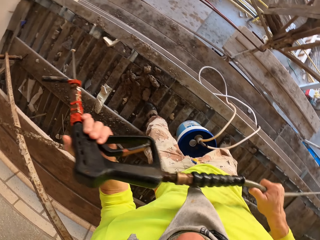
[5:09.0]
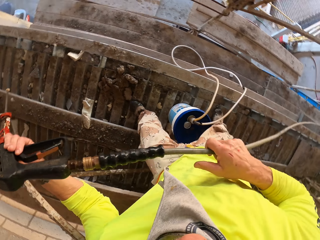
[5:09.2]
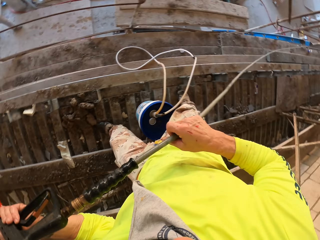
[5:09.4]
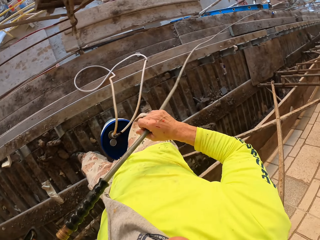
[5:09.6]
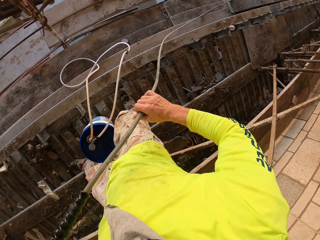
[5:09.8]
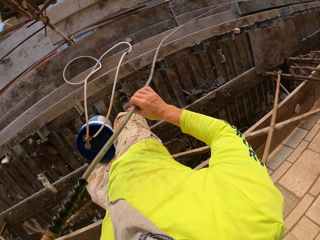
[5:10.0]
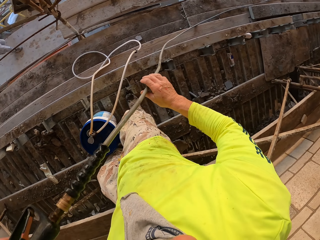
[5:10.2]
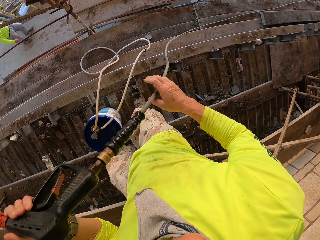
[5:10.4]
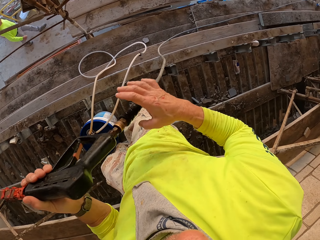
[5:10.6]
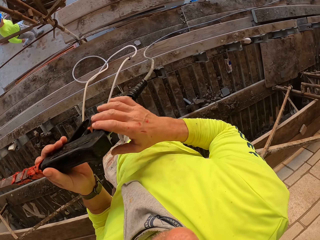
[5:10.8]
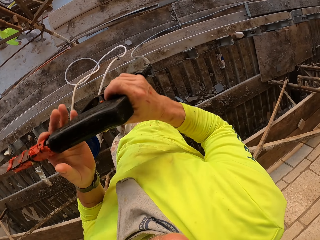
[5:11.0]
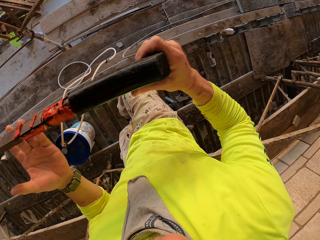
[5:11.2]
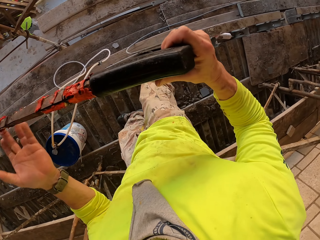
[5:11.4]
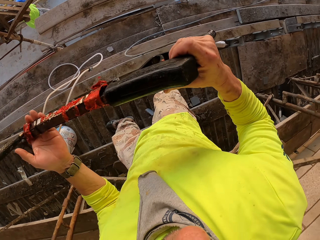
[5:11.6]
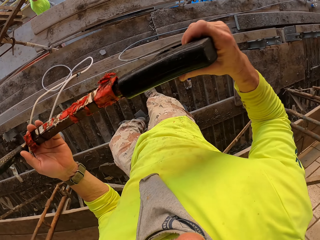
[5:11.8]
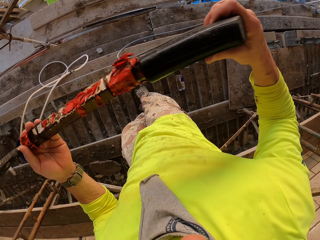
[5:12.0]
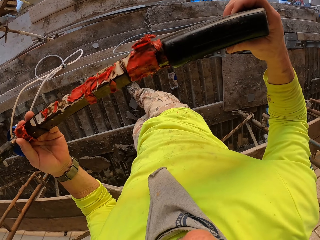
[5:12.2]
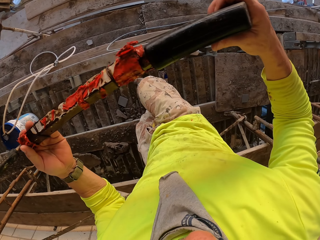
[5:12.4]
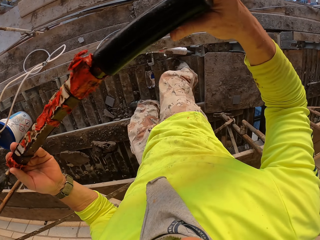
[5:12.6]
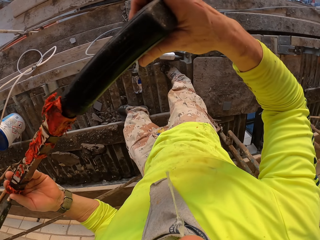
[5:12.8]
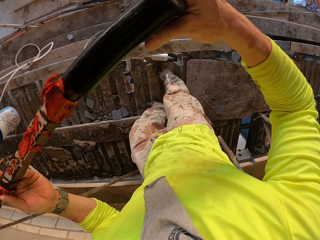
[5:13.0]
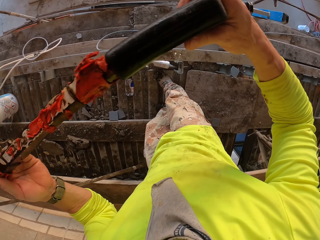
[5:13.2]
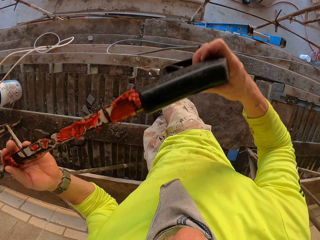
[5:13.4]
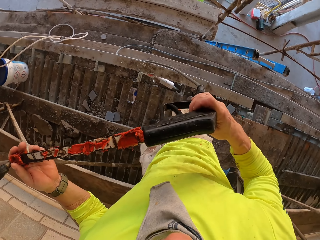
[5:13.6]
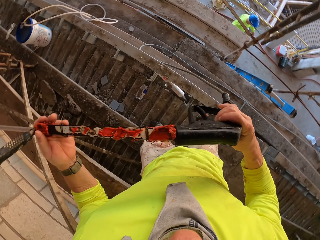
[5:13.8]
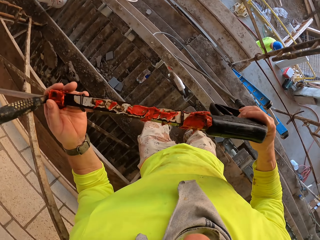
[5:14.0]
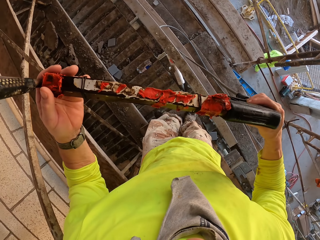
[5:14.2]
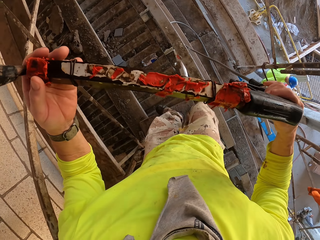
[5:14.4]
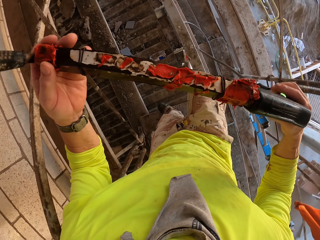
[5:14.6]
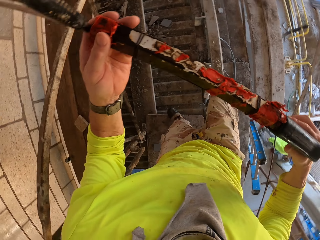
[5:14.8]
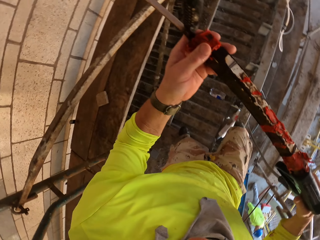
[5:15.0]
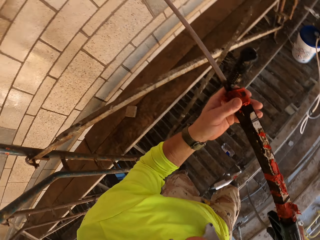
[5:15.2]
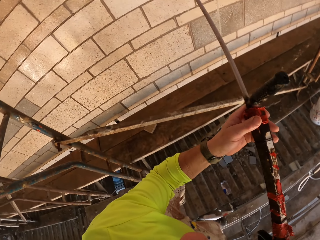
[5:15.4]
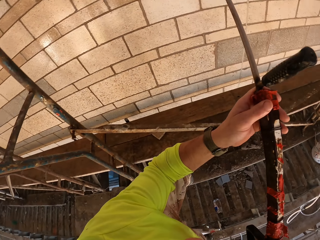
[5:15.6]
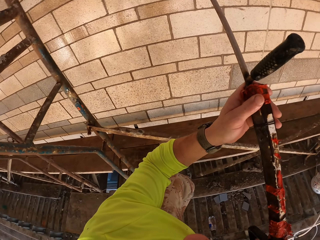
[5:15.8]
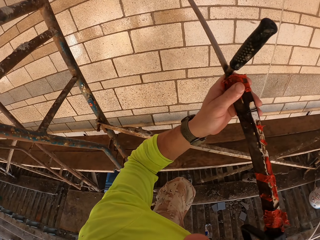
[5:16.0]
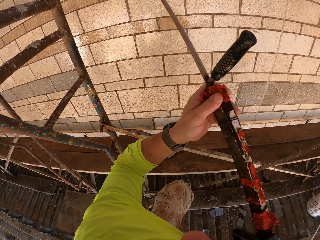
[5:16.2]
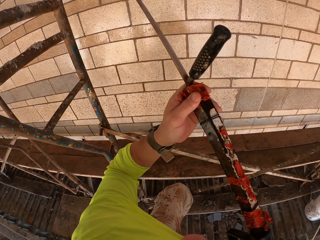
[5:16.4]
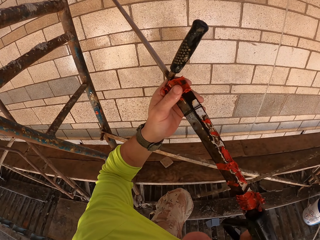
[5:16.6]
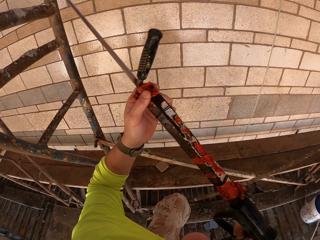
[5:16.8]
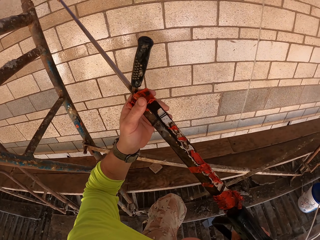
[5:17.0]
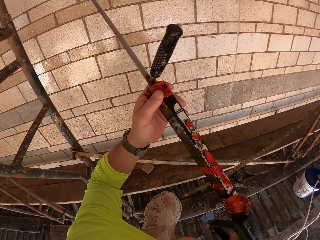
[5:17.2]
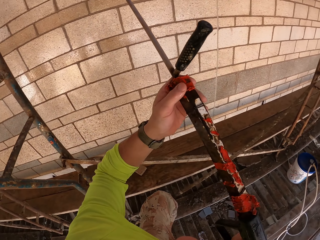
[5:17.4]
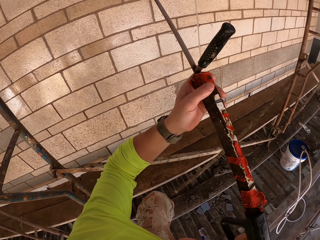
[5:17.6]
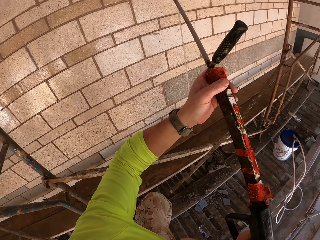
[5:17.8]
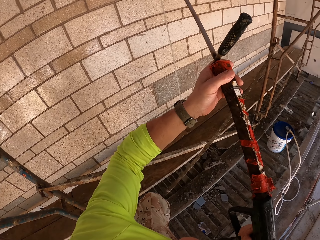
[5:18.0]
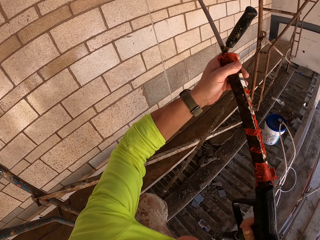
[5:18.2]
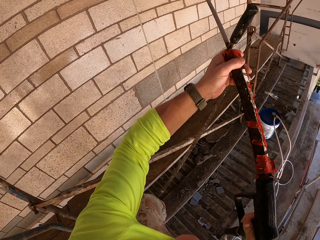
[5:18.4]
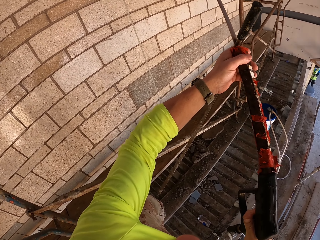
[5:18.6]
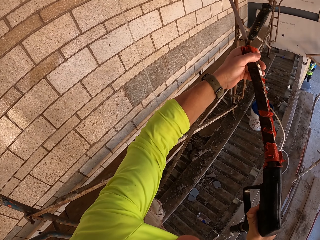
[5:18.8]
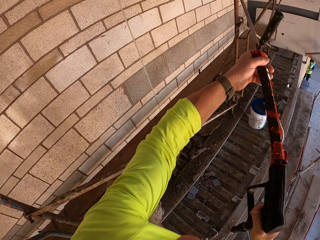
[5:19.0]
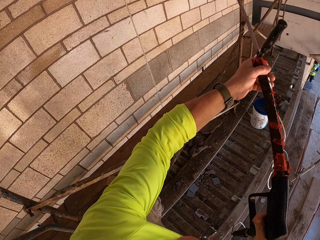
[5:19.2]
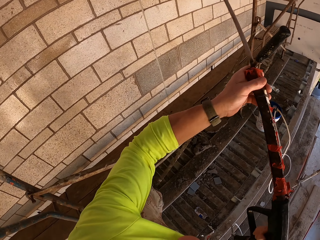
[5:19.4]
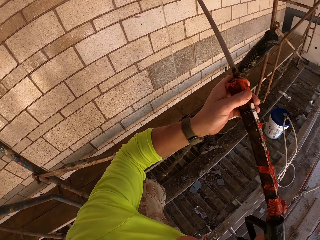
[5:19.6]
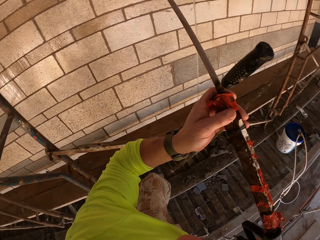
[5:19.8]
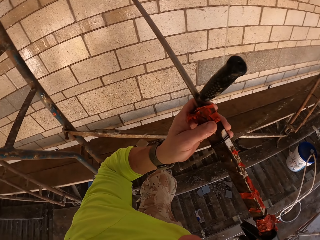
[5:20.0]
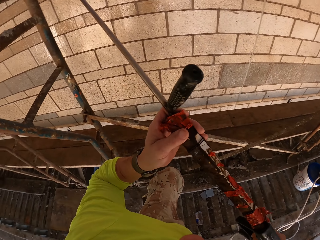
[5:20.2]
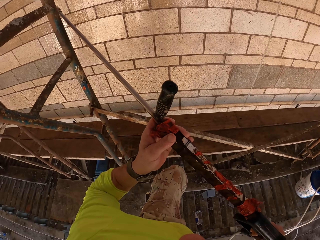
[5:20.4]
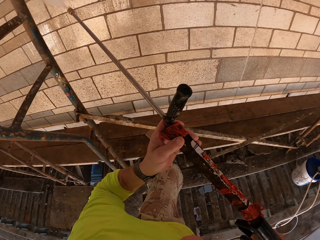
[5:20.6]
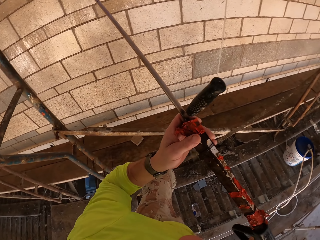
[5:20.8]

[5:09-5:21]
The camera wearer walks around. They turn to the side. They hold a Loctite PL3. They turn to the side. They spray the wall with the Loctite PL3.

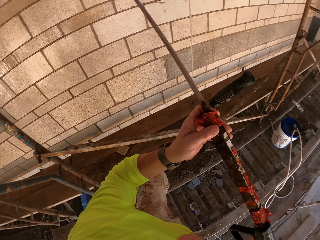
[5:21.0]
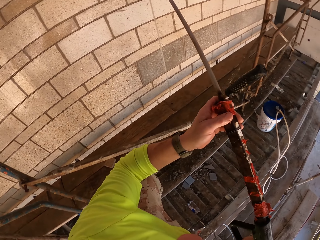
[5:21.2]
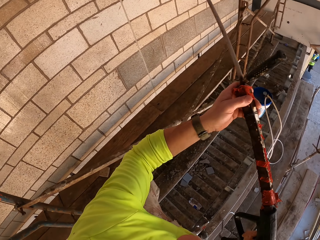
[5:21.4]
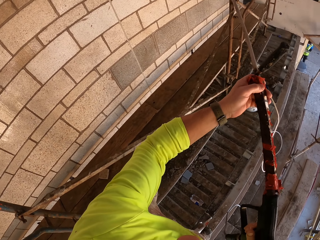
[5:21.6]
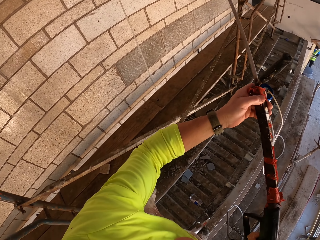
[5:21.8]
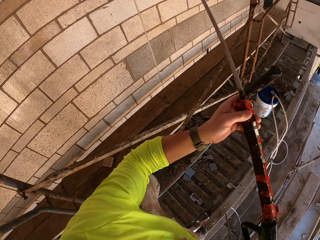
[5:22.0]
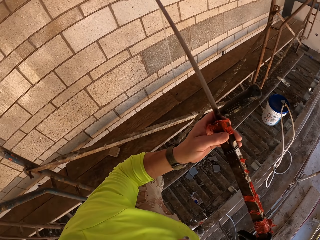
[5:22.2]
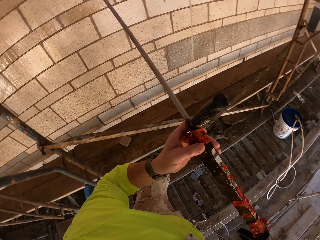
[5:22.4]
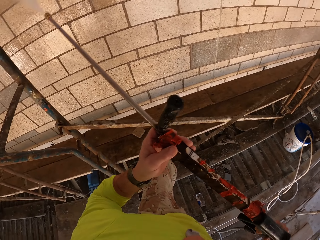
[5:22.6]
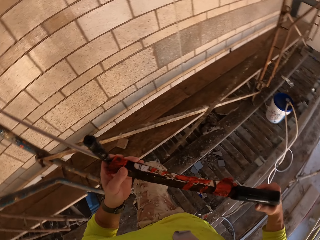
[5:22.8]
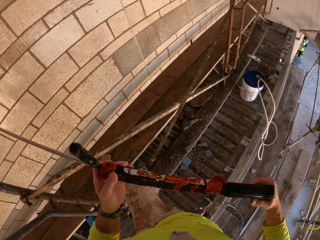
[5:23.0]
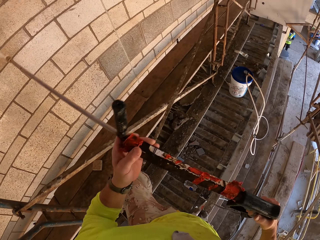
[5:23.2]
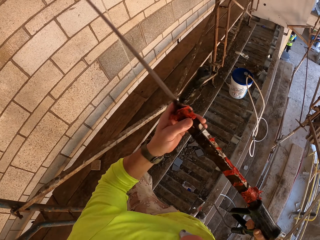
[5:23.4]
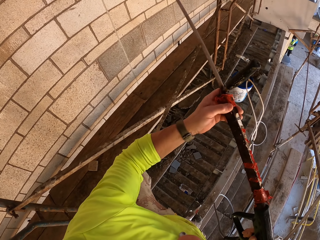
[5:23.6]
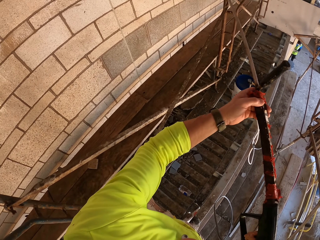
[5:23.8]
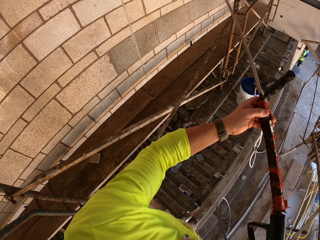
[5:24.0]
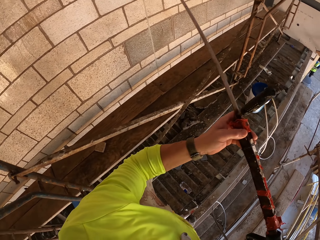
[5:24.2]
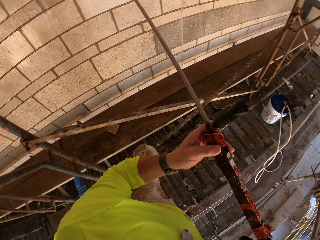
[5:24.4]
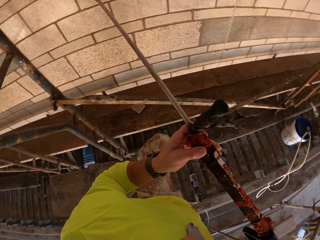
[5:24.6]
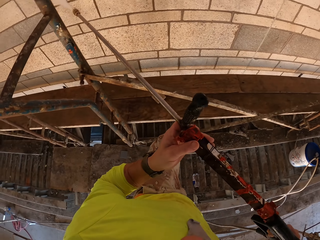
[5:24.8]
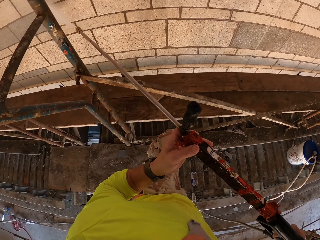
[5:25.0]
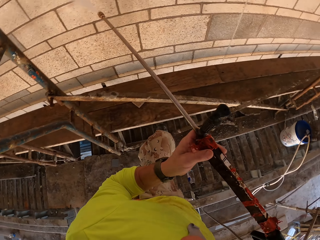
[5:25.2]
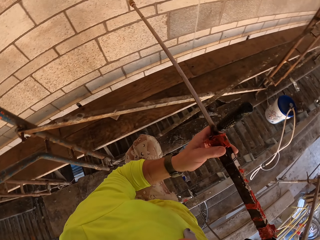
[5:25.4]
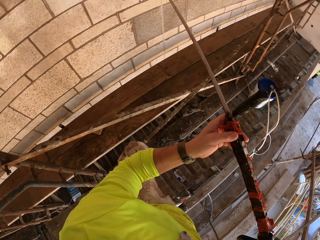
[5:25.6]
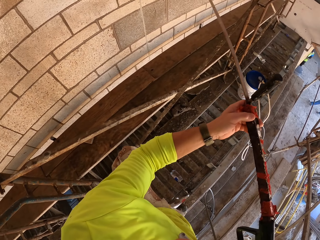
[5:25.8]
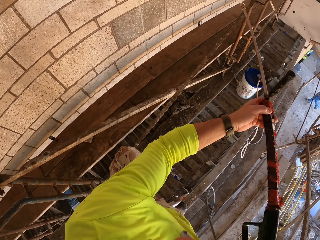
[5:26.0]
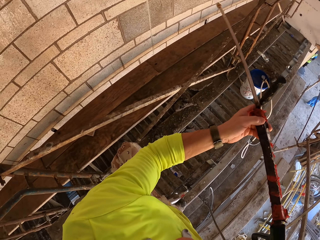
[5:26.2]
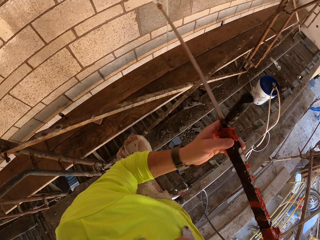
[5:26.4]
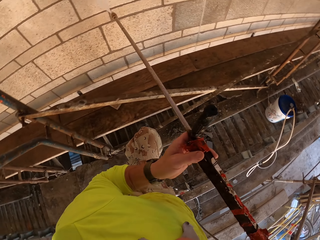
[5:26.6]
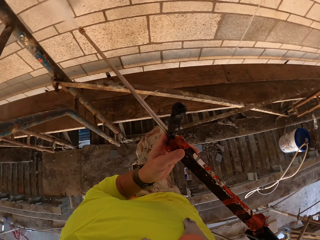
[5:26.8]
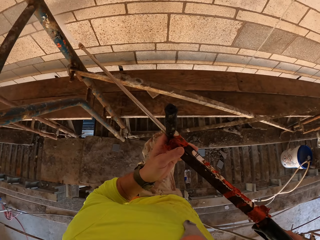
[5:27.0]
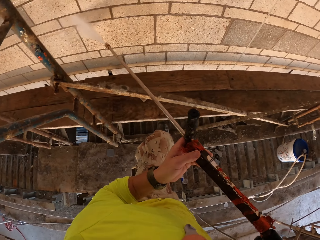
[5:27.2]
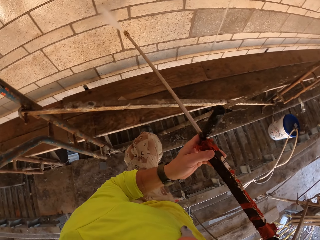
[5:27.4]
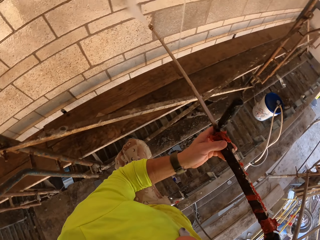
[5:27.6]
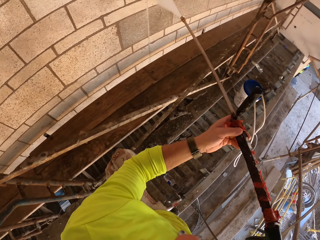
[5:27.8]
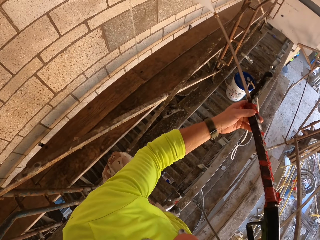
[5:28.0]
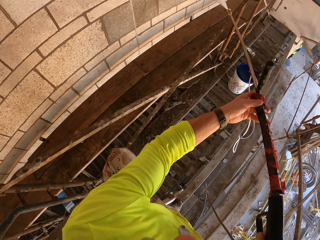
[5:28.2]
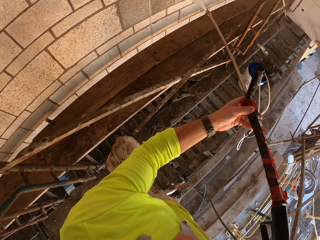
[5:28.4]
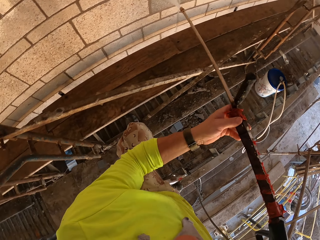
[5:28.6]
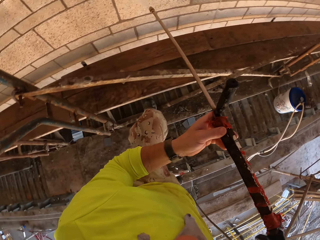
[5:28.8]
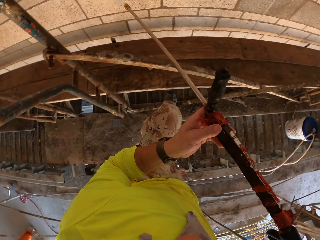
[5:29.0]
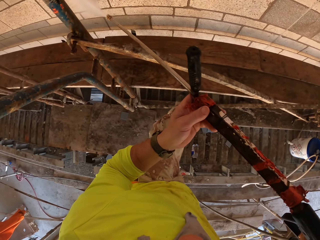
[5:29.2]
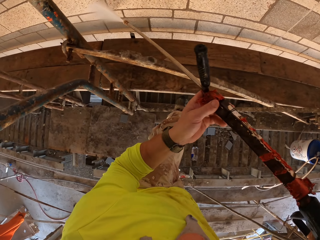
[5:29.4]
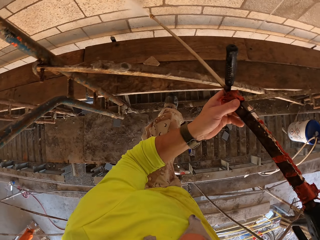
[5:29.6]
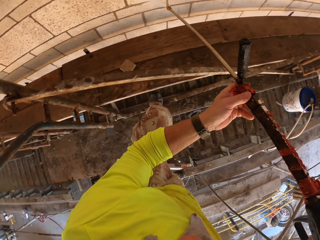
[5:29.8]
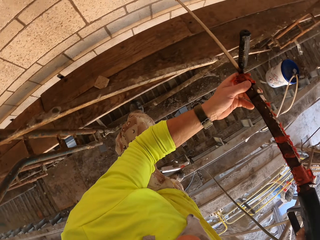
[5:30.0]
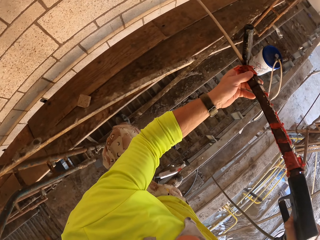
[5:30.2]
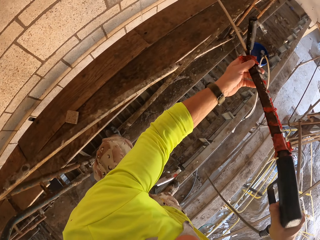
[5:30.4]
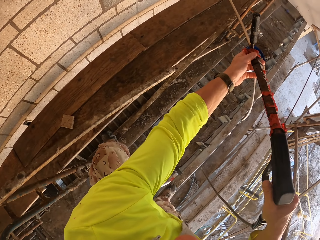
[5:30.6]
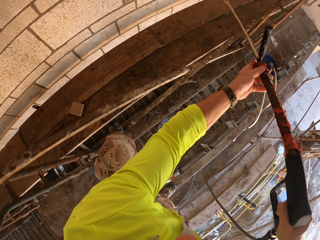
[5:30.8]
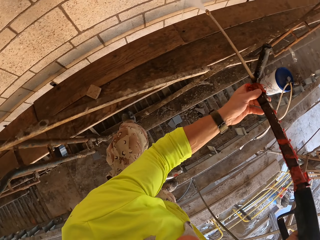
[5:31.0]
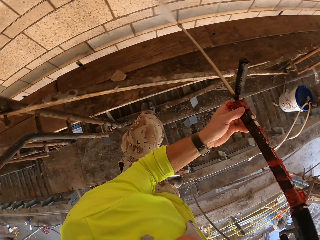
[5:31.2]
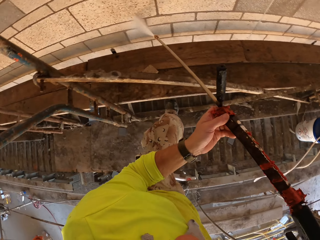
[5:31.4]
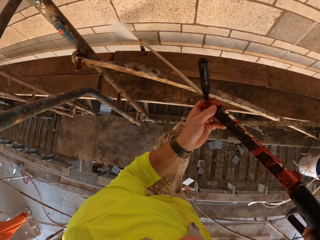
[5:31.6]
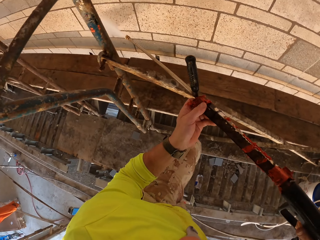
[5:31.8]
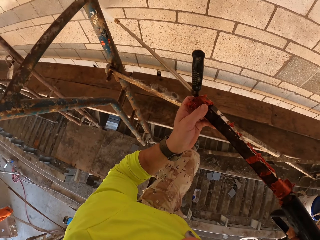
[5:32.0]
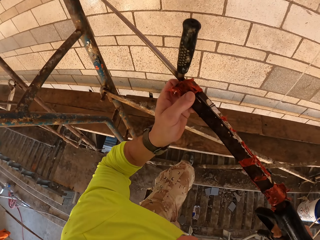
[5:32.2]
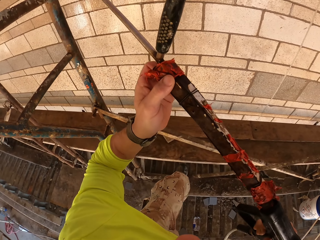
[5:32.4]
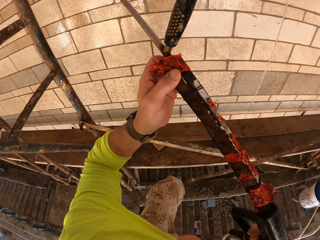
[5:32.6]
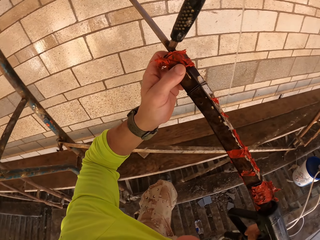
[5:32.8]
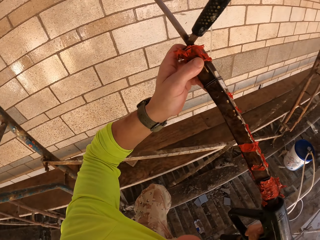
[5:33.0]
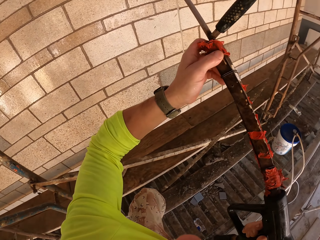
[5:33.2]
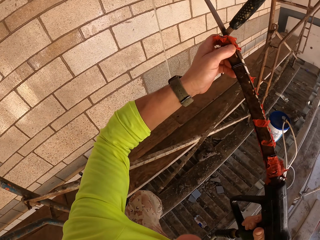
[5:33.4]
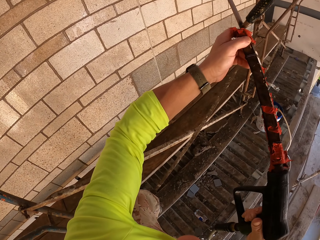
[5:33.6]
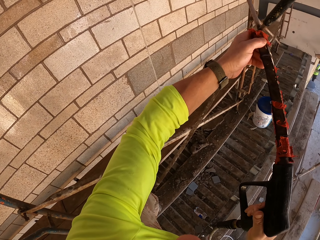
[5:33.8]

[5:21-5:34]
The camera wearer turns to the side. They spray the wall with a Loctite PL3.
